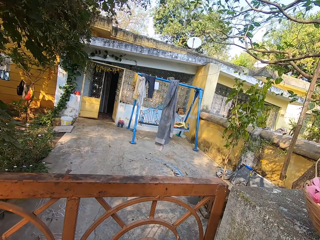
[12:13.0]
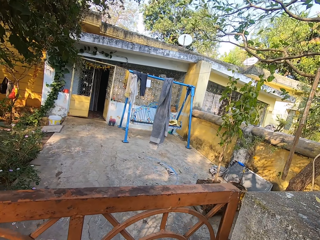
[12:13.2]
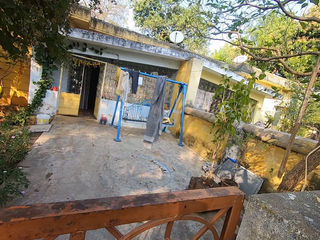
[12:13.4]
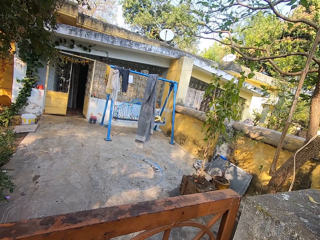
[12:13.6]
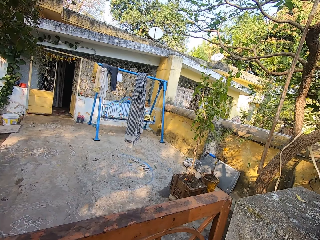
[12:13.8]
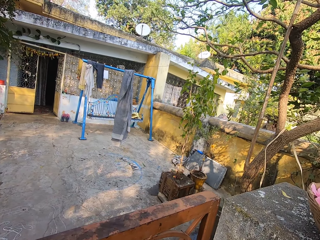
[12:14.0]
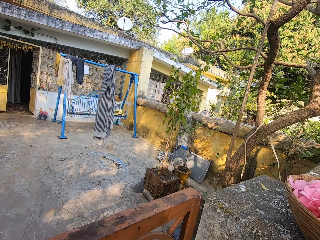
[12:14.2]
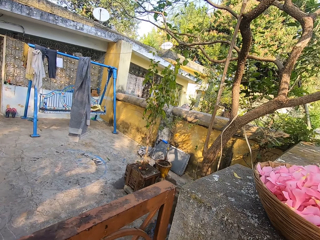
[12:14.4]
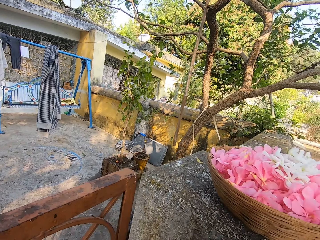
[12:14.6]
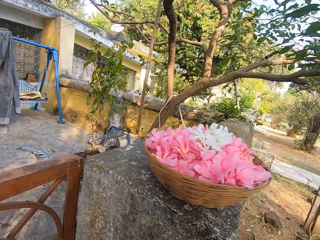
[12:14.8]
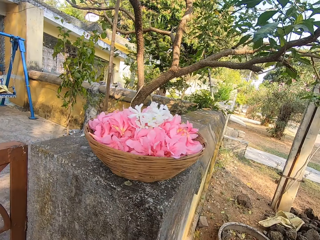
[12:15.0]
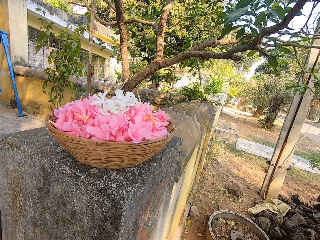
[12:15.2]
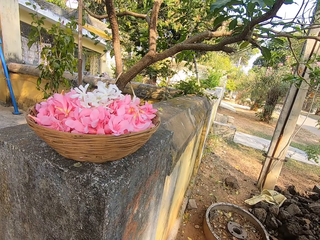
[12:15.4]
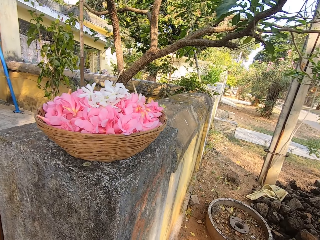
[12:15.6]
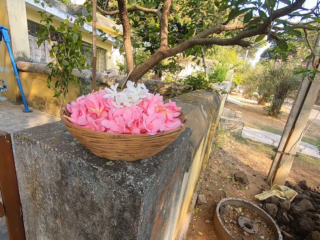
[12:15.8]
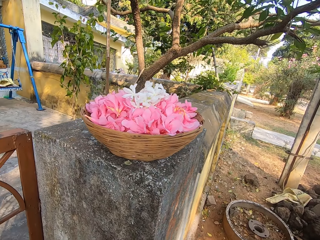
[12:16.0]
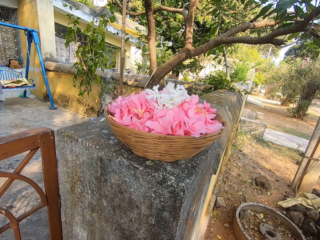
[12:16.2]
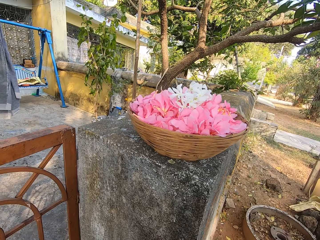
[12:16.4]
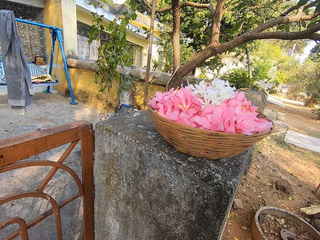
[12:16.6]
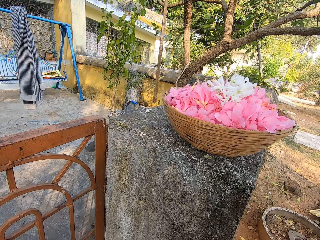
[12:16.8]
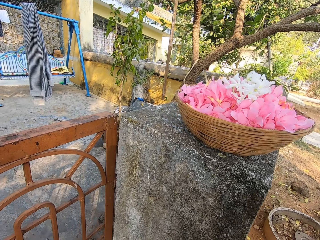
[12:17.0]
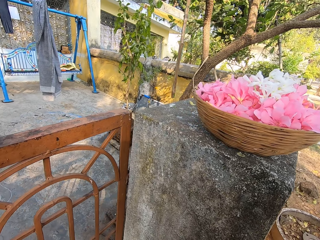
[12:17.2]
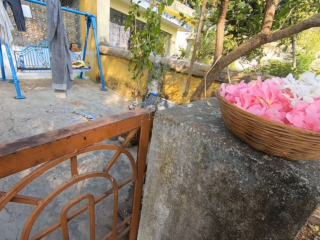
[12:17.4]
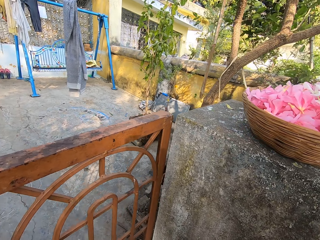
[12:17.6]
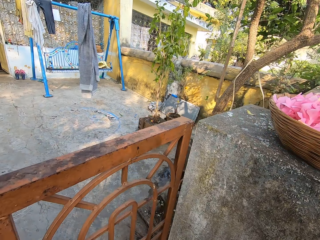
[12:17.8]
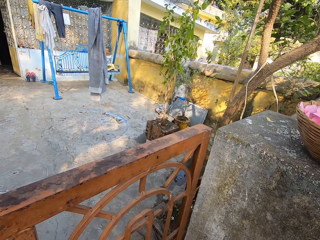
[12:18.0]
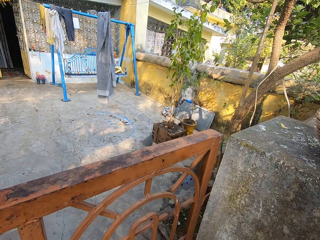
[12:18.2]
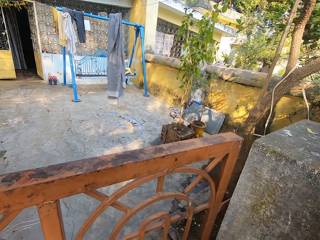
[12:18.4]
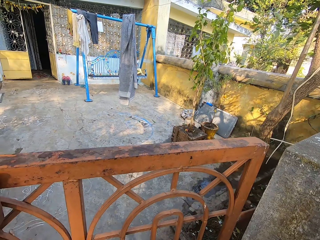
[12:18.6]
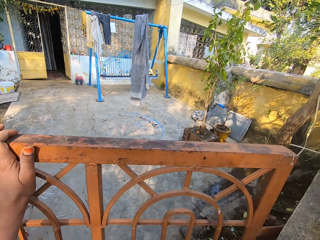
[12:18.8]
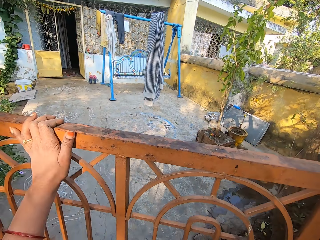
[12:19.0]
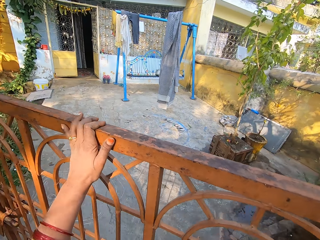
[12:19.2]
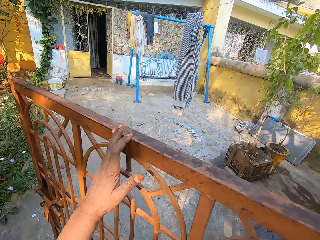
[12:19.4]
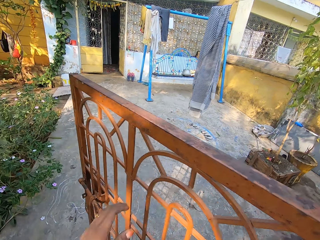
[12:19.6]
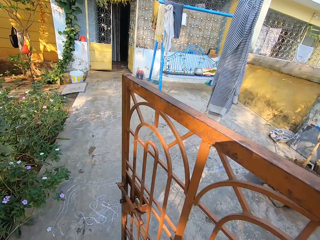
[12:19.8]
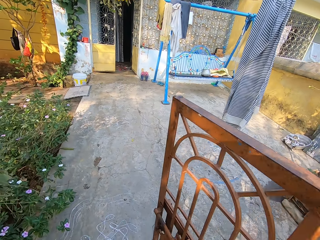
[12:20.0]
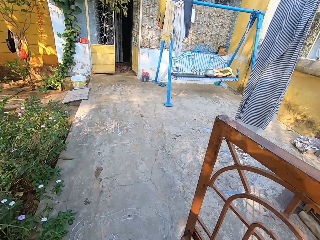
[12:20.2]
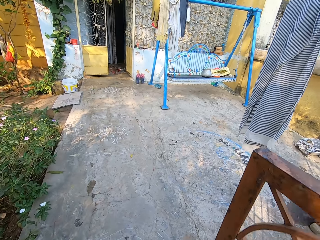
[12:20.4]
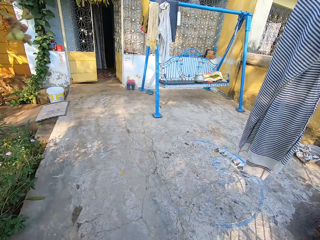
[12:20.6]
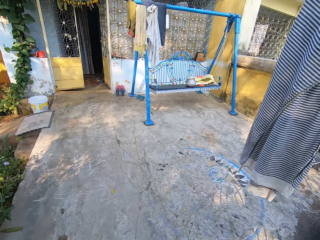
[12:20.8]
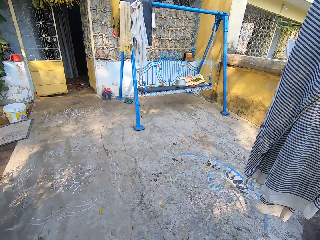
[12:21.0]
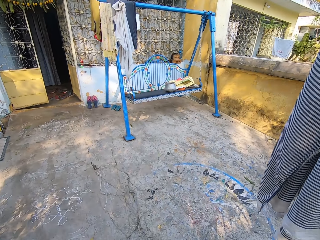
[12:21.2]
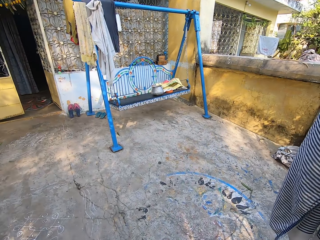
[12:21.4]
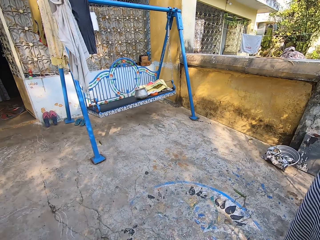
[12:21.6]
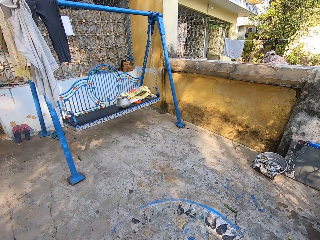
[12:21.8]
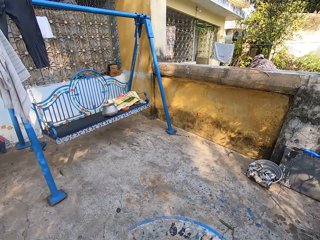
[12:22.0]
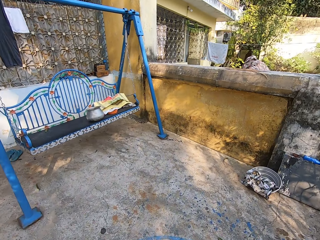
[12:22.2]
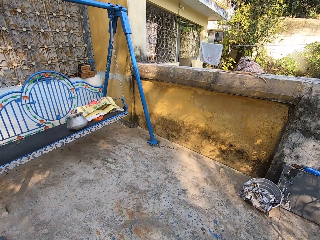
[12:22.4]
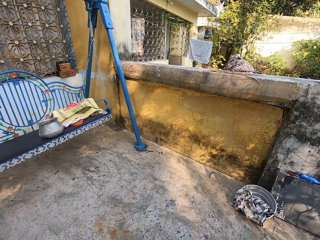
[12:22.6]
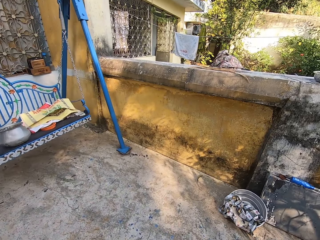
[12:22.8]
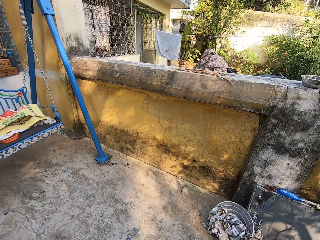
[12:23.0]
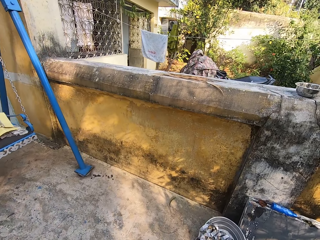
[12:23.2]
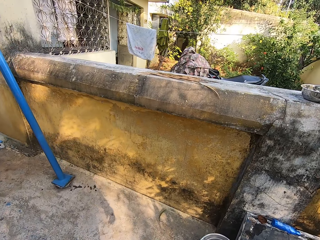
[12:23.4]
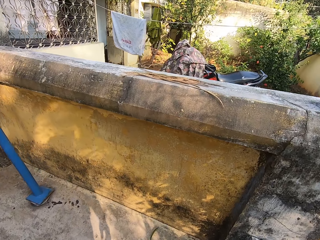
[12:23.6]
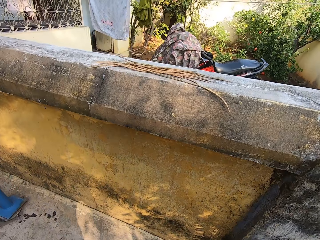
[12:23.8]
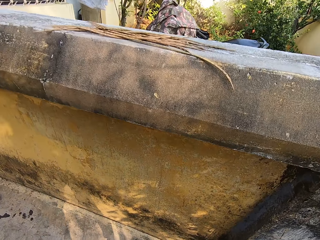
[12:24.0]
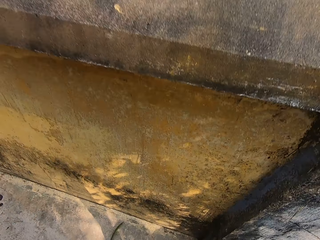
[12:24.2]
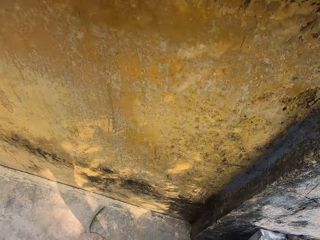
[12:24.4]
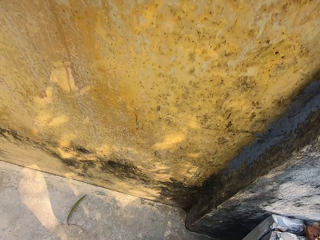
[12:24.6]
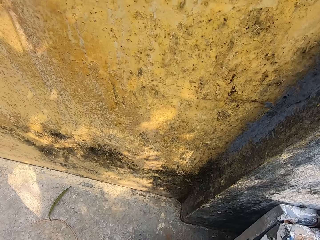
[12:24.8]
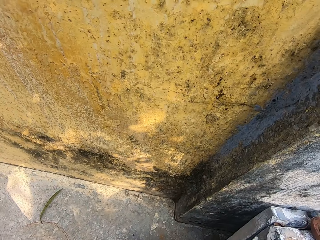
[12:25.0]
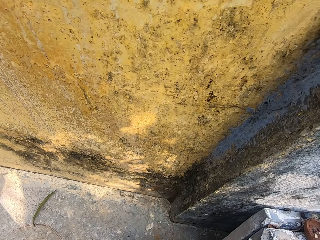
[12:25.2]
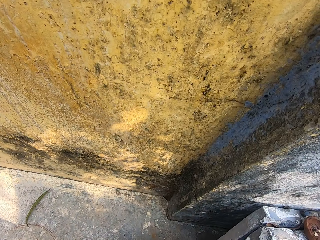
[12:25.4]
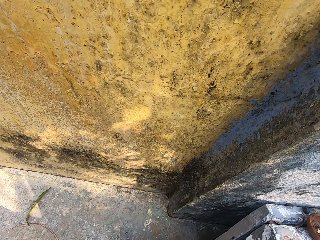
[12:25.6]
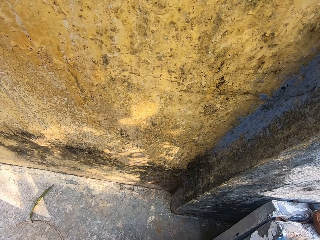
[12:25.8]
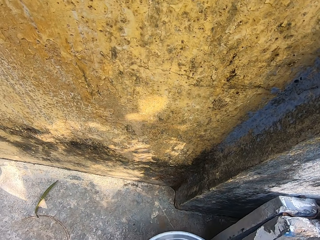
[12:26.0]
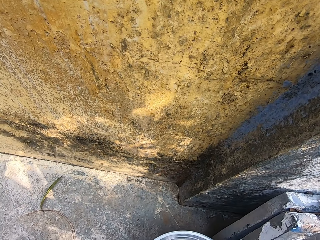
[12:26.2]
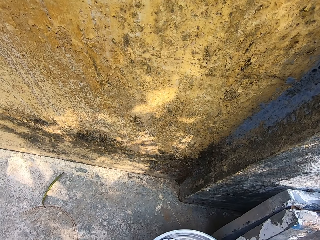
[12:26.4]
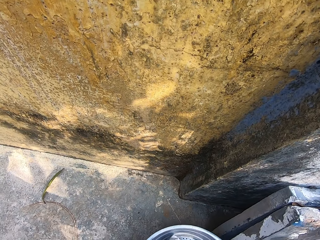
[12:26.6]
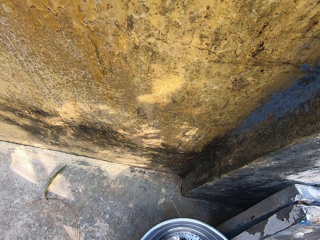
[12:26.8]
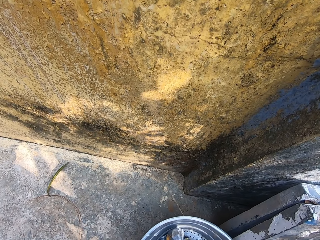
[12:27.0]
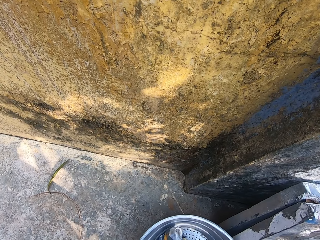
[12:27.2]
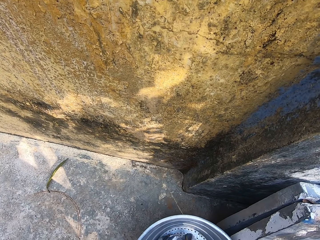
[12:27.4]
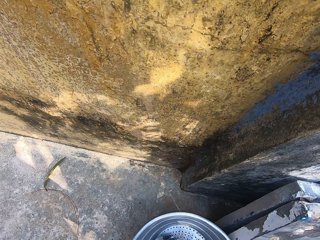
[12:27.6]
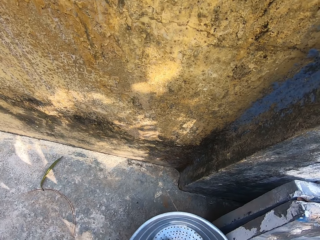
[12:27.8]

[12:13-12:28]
The camera wearer drops the flowers in the basket. They open a gate. They walk away. They walk around. They wipe the basin with a cloth.

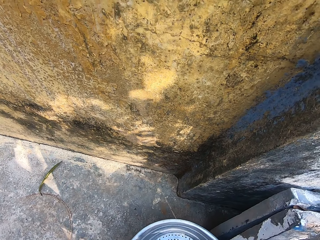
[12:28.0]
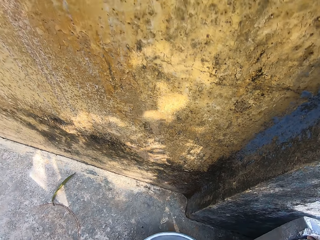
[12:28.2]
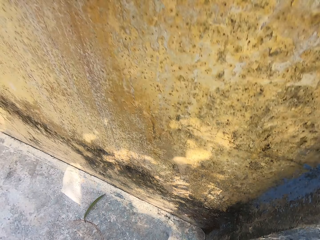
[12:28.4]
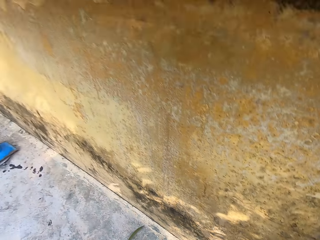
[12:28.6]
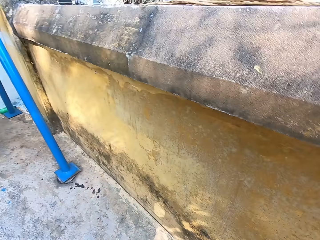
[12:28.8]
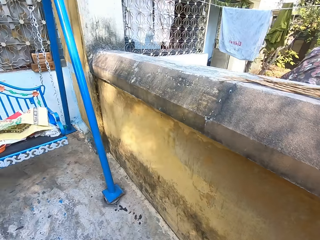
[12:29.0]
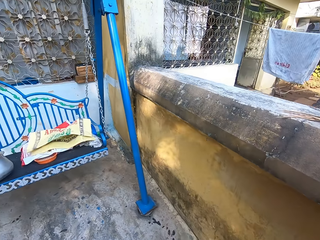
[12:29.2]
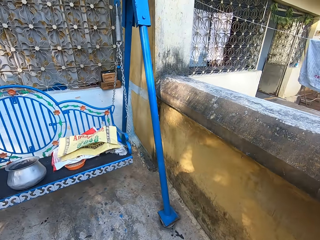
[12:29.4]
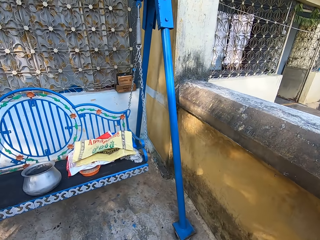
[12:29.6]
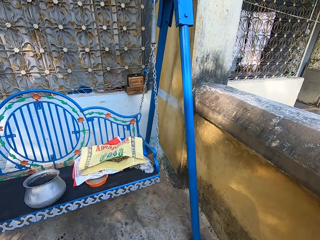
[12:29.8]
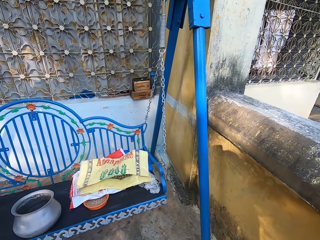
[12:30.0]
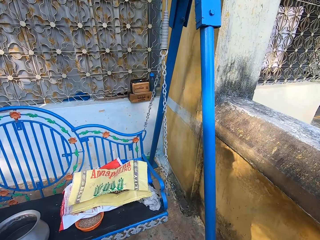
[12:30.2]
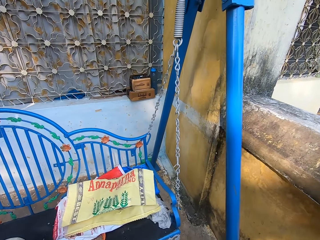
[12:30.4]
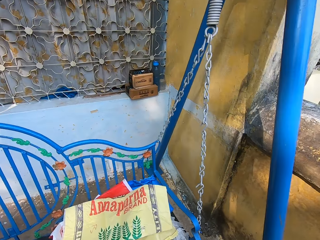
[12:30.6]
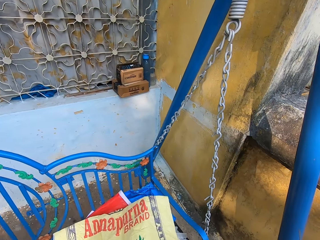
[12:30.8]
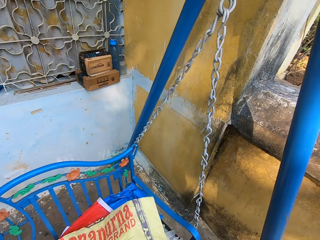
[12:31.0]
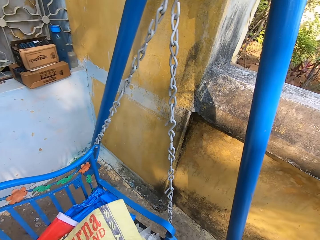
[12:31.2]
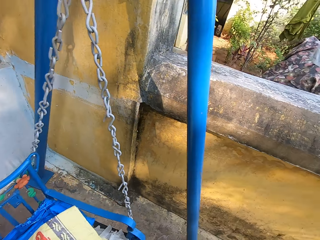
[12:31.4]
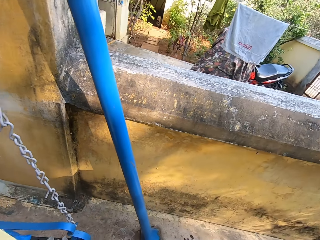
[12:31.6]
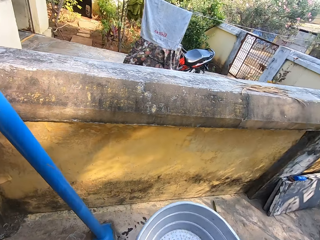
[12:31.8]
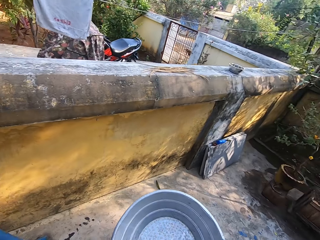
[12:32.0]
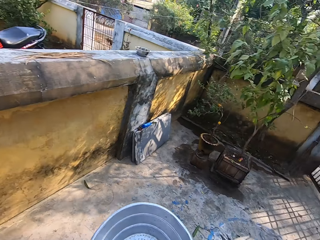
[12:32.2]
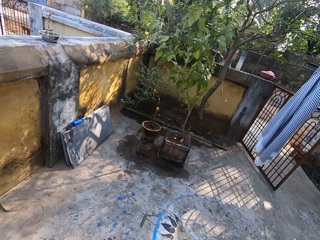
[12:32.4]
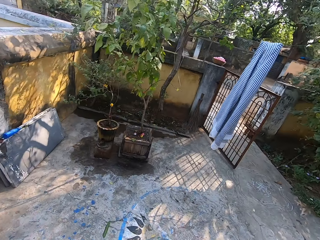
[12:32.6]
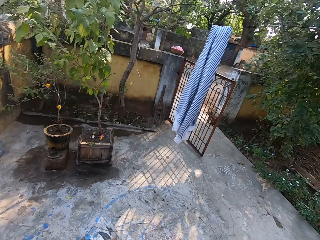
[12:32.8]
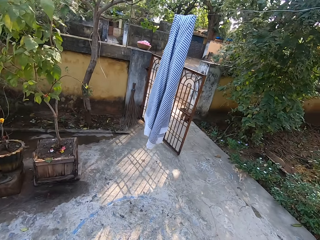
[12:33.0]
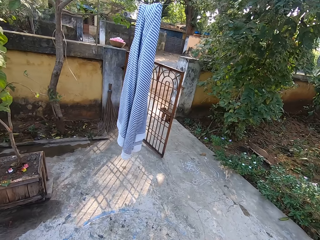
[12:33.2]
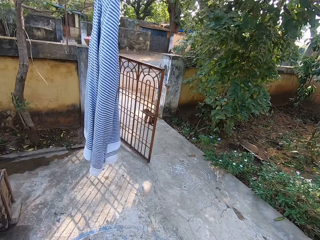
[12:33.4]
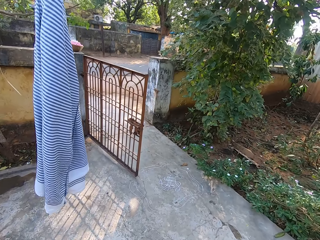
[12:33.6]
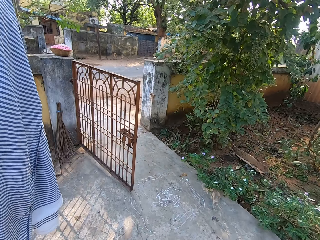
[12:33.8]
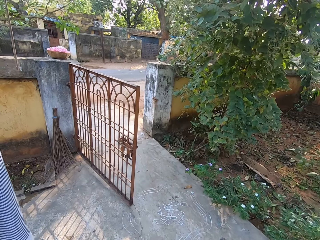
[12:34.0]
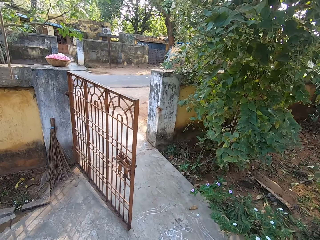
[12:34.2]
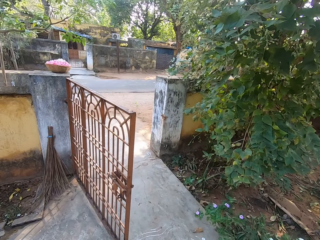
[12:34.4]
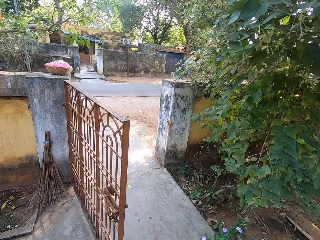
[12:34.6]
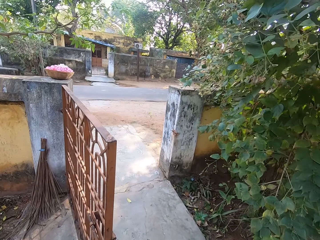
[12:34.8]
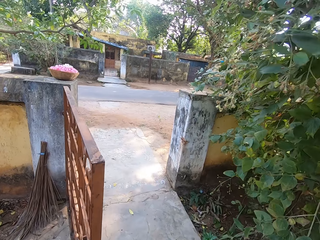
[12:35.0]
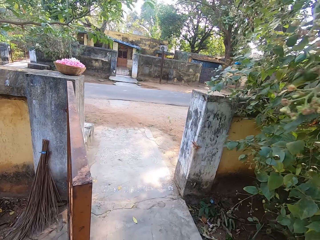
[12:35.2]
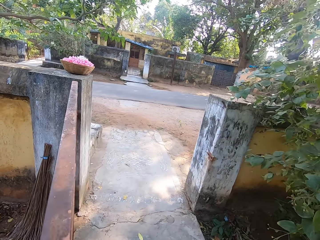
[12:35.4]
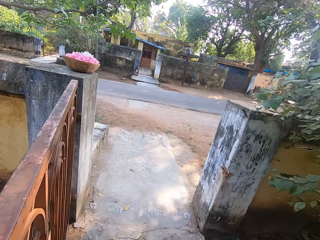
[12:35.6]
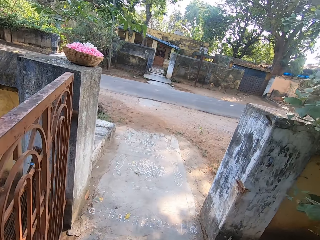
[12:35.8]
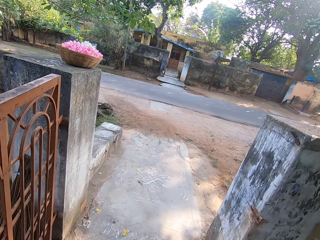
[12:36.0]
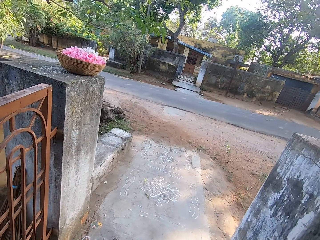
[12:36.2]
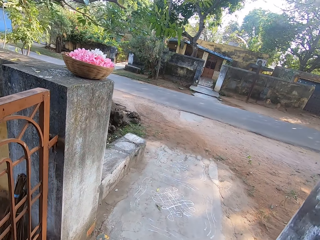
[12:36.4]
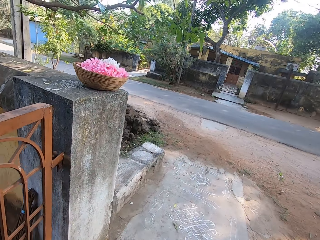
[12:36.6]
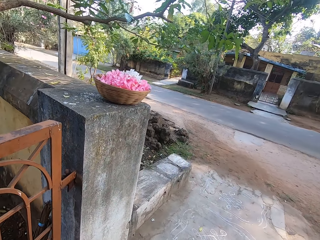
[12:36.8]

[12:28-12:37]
The camera wearer picks up the basin and walks away. They drop the cloth and walk away. They carry the basin.
